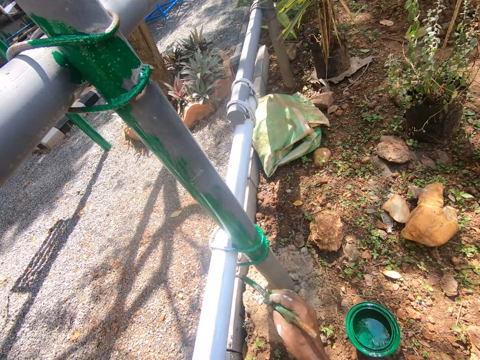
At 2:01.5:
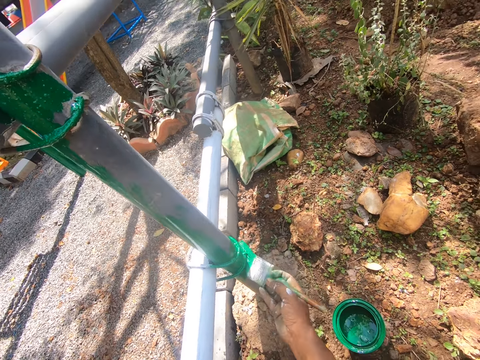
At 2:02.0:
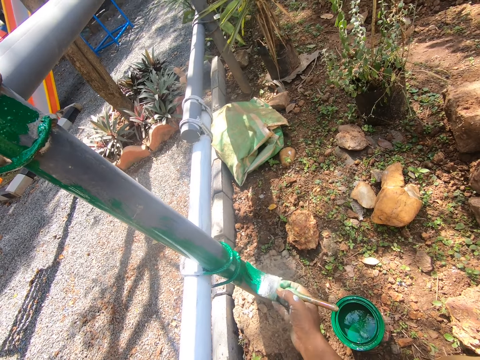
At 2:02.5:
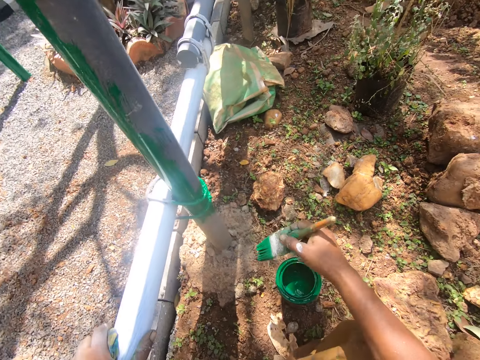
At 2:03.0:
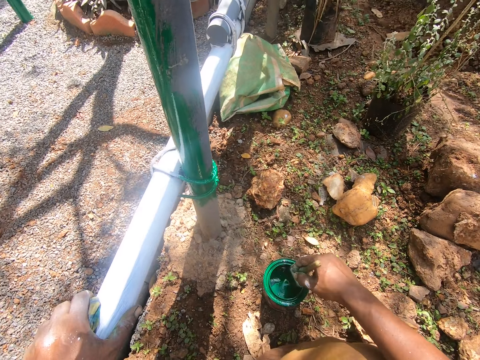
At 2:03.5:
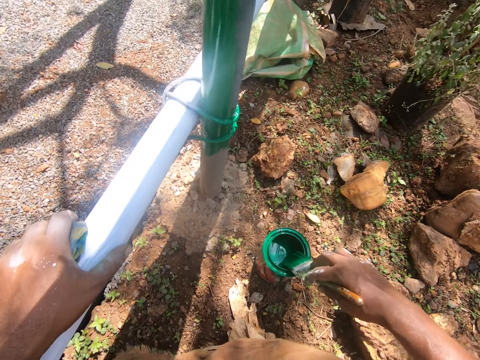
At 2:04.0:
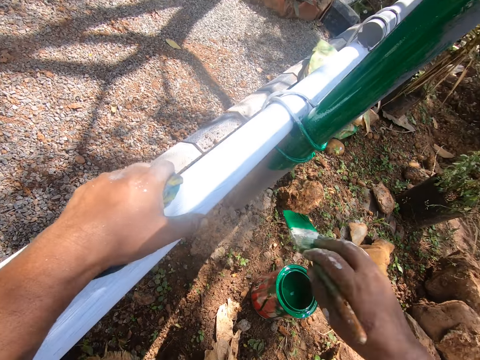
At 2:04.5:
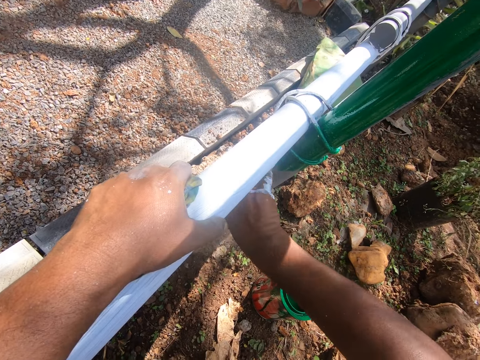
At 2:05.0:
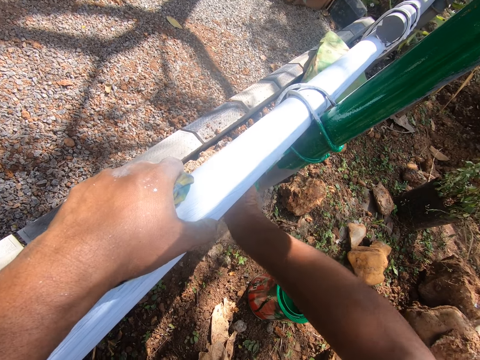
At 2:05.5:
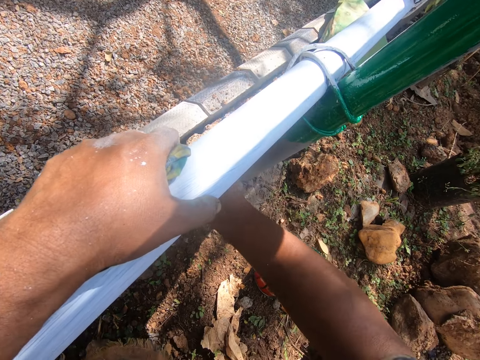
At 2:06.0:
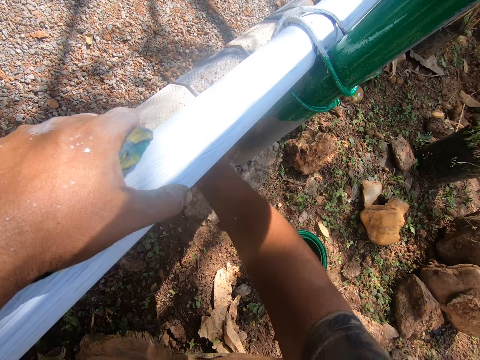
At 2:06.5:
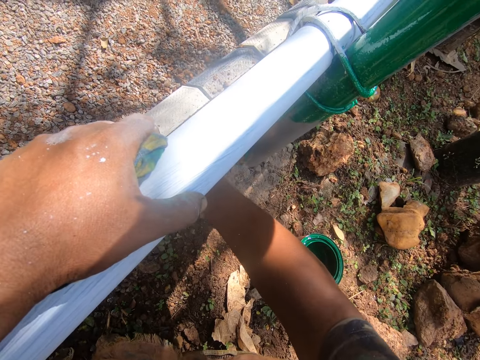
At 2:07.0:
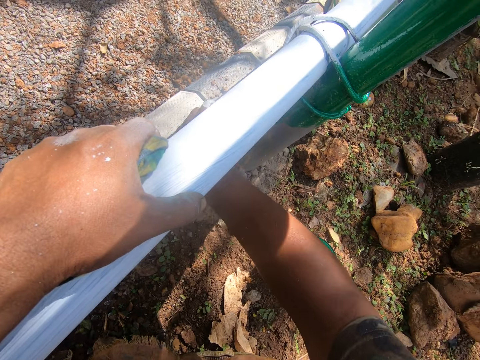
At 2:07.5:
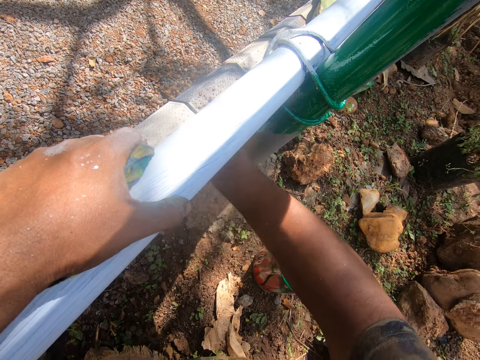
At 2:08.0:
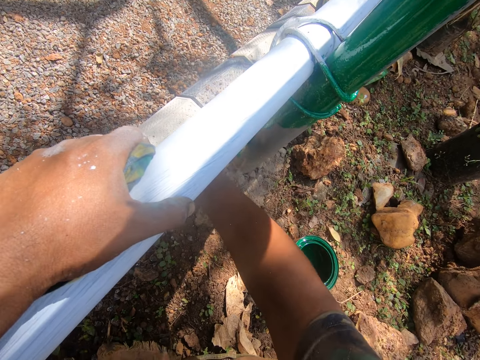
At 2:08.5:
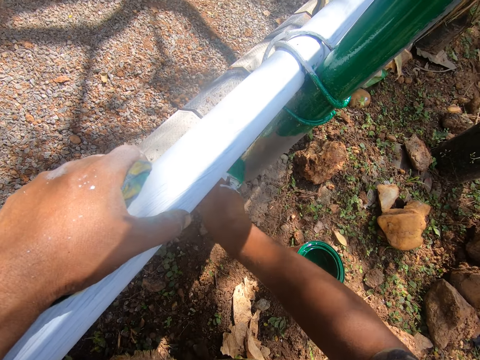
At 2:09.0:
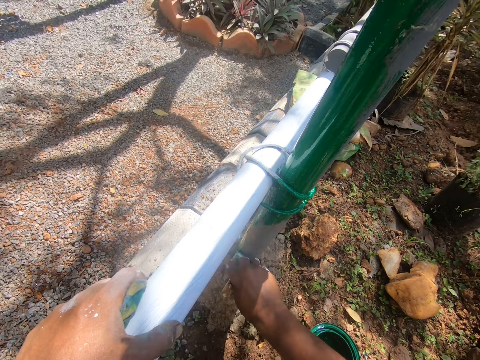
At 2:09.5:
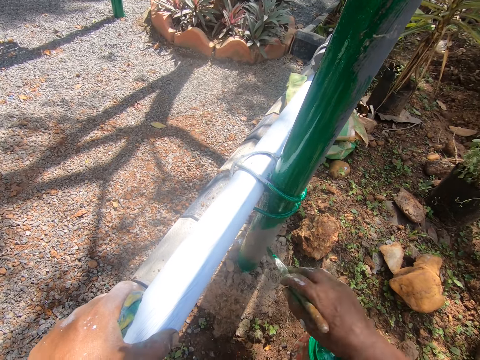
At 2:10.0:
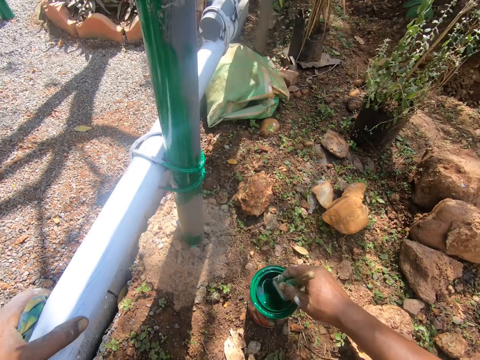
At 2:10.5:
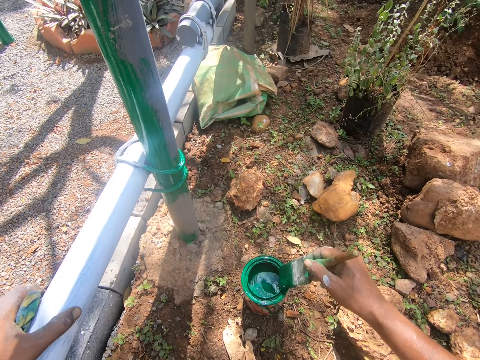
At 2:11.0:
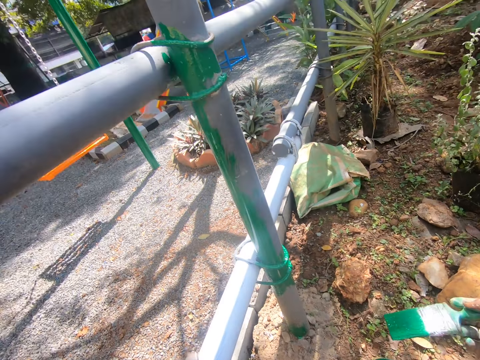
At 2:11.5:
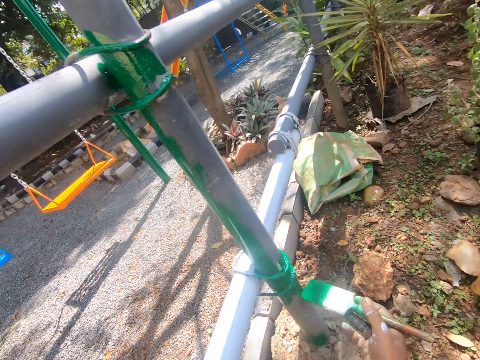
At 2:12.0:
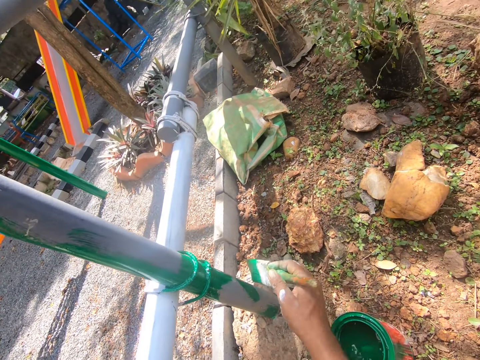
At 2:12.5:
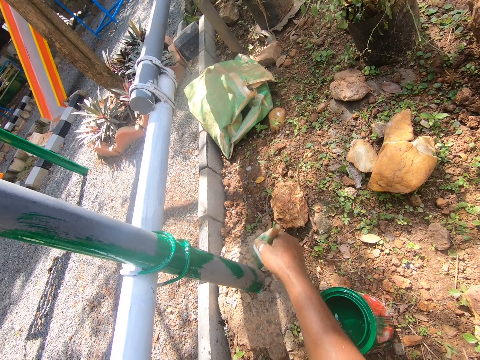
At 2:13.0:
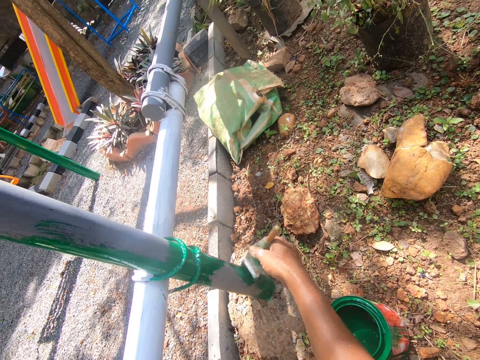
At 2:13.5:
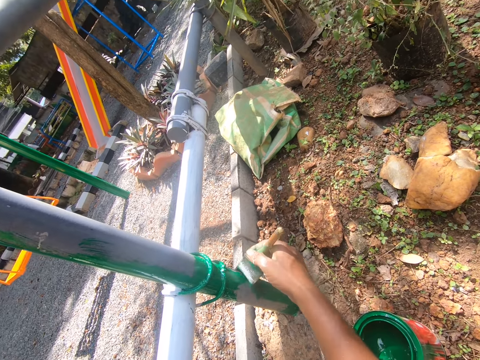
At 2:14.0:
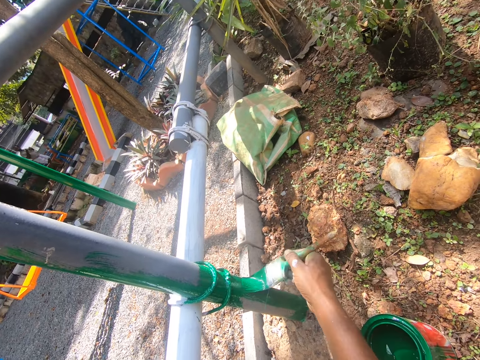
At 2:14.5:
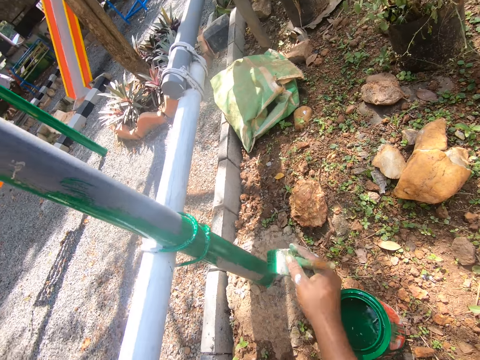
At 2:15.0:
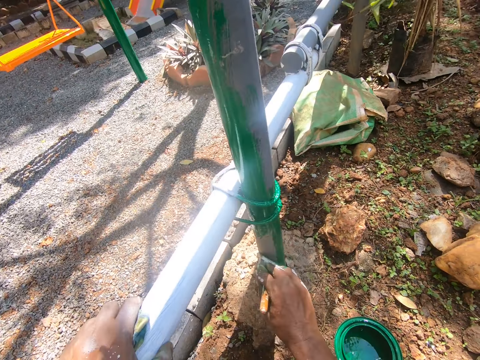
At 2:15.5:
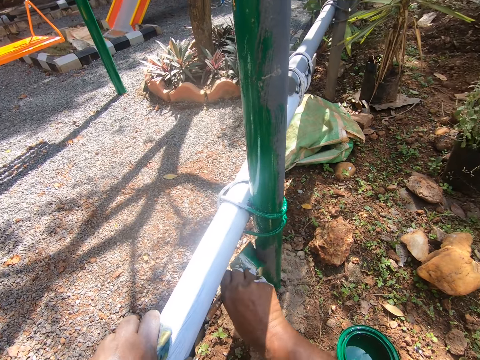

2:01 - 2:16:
The camera wearer dips the paintbrush in the paint. They paint the poles with the paintbrush. They dip the paintbrush in the paint. They paint the poles with the paintbrush.

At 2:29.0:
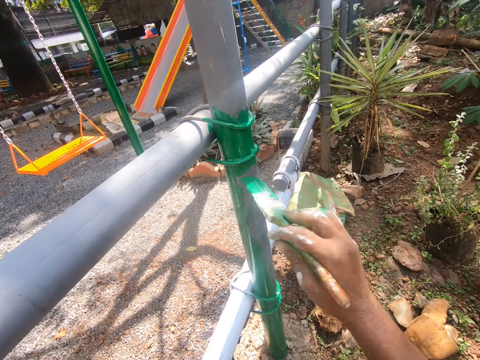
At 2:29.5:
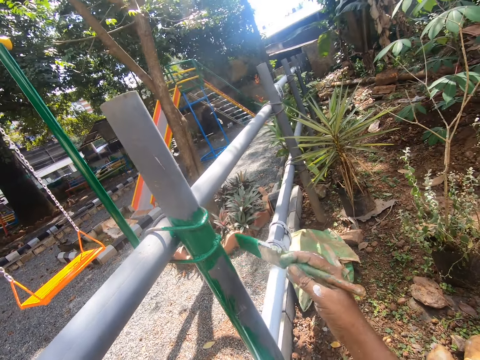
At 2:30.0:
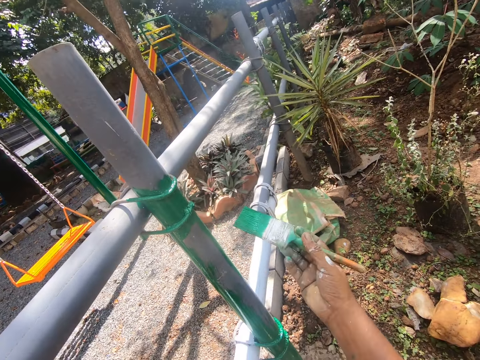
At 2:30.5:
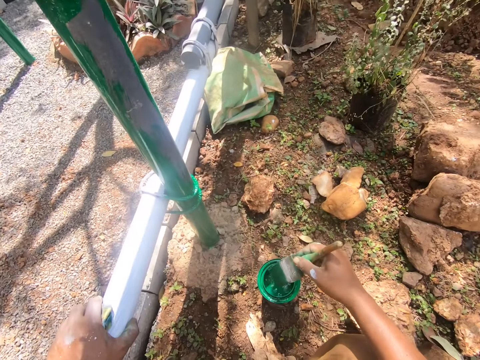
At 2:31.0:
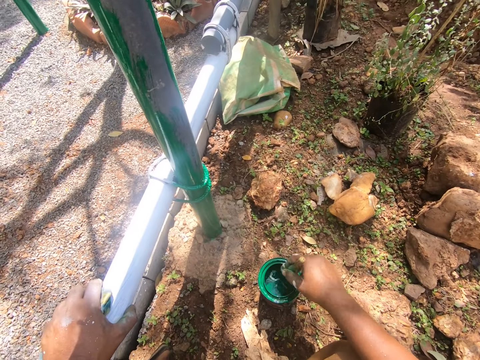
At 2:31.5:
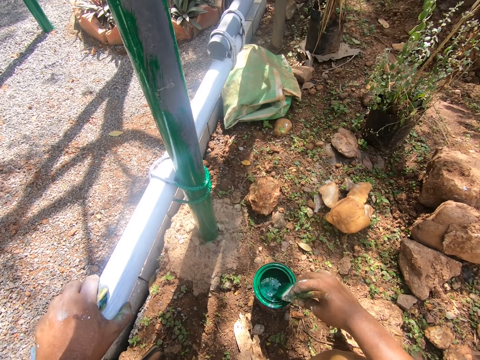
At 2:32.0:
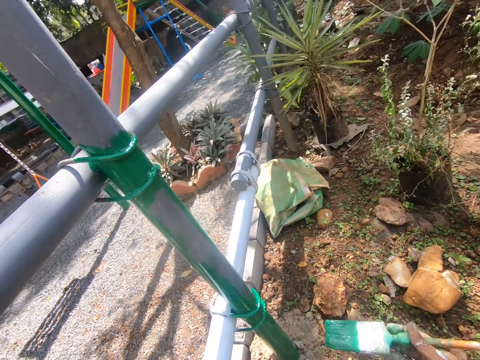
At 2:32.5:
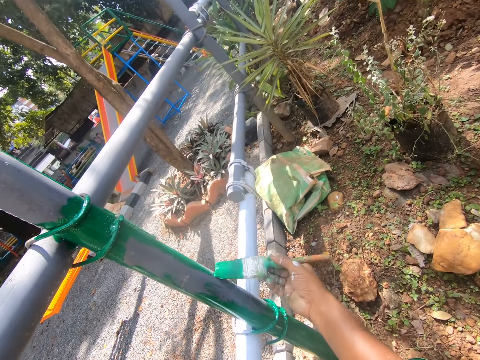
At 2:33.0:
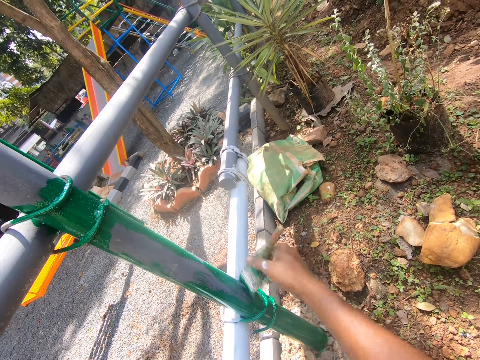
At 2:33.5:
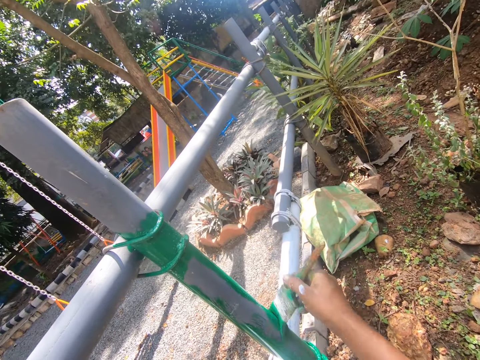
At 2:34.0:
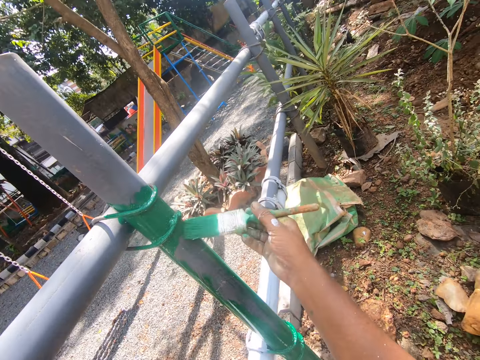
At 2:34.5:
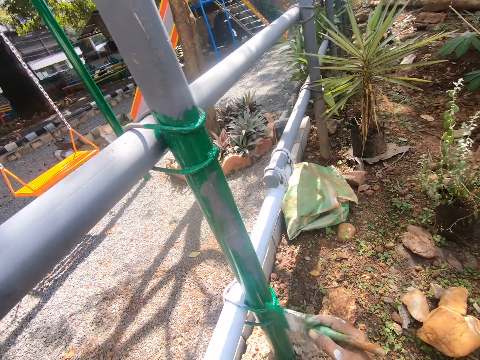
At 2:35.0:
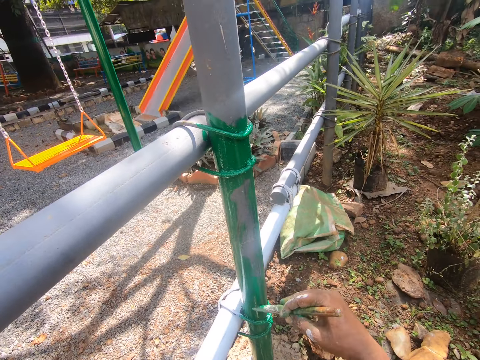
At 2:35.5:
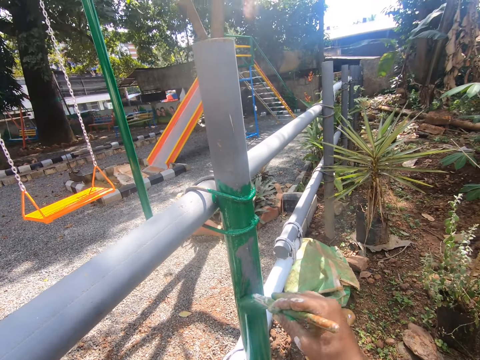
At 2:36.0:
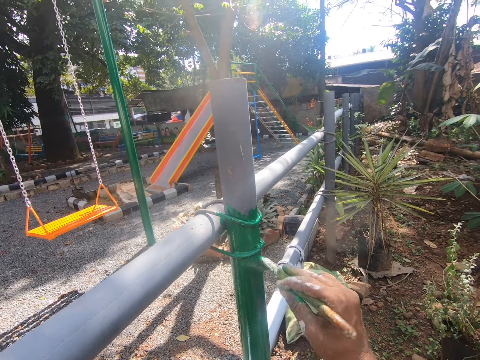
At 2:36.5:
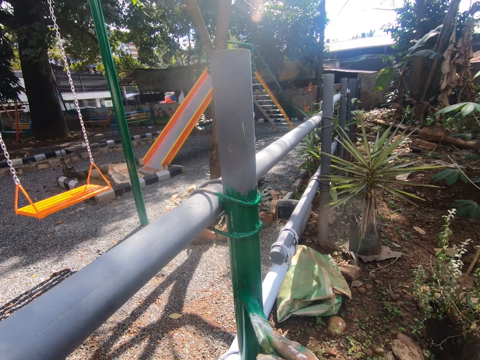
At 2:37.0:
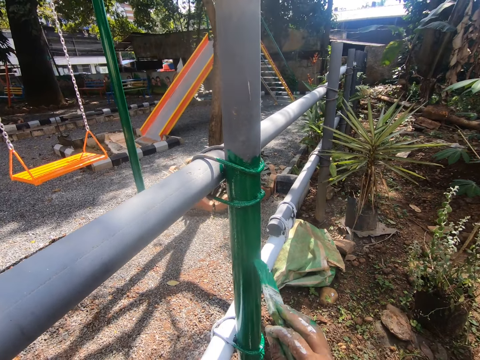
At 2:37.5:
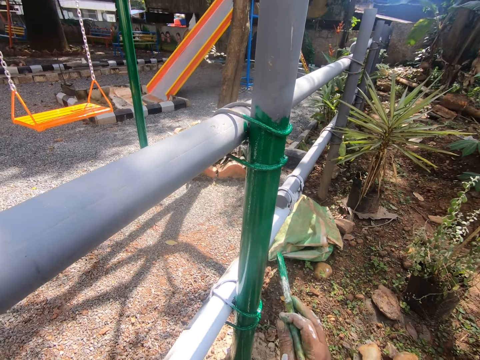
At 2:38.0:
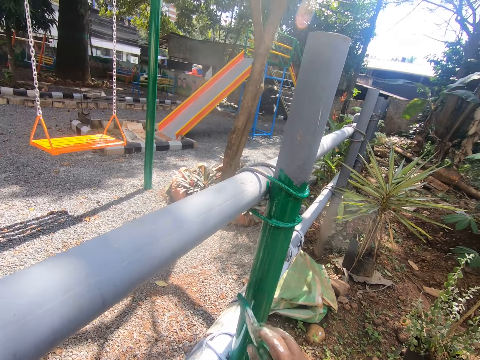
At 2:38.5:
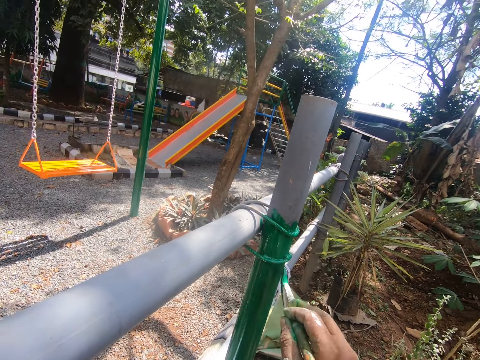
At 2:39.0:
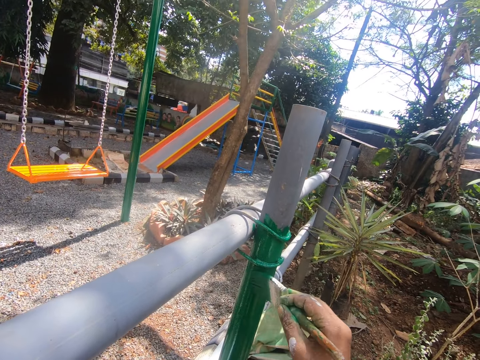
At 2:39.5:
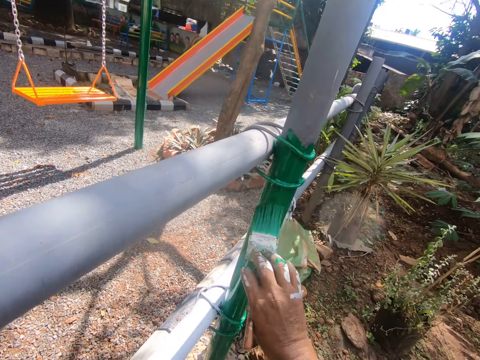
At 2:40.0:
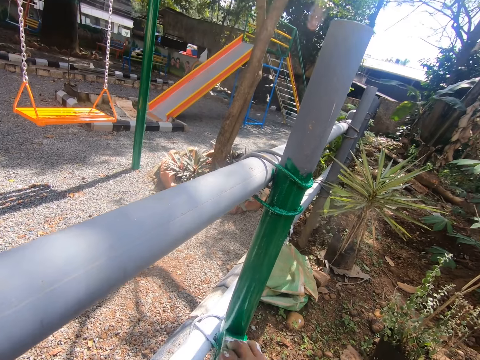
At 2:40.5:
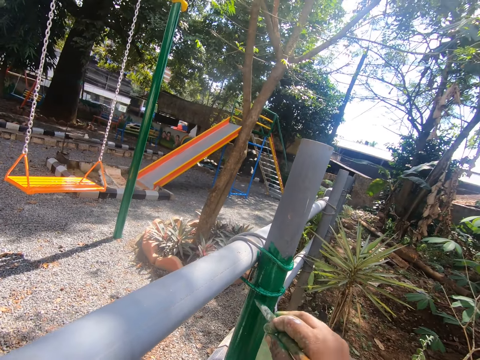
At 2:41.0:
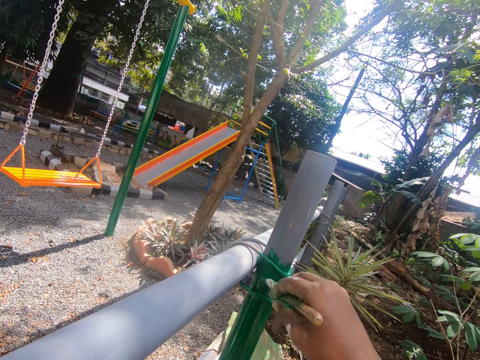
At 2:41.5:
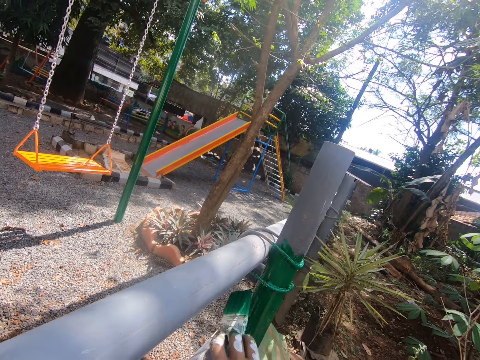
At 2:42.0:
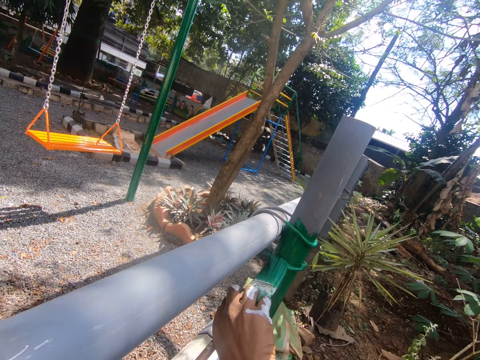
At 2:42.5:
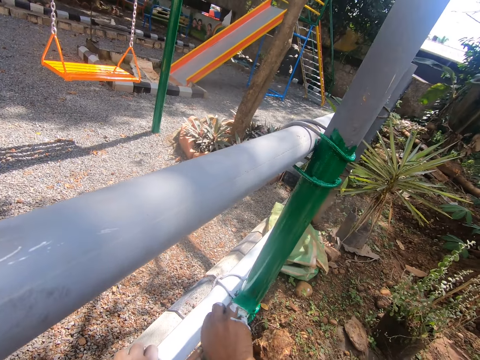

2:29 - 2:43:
The camera wearer dips the paintbrush in the paint. They paint the poles with the paintbrush.
